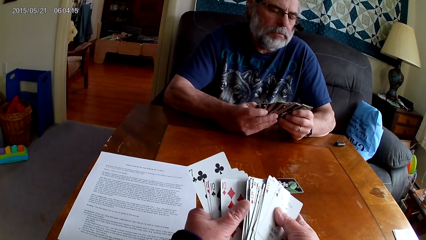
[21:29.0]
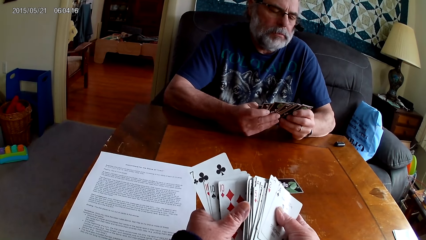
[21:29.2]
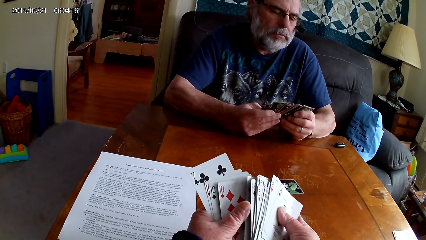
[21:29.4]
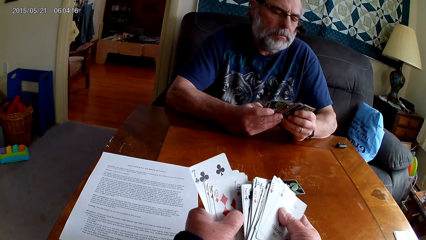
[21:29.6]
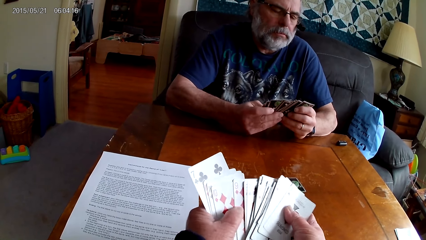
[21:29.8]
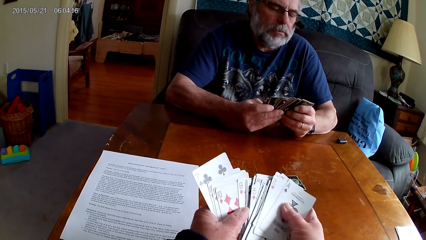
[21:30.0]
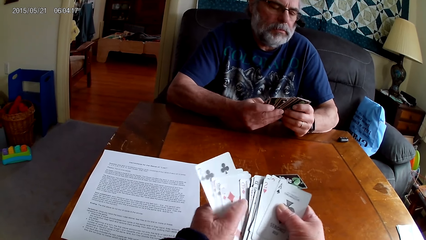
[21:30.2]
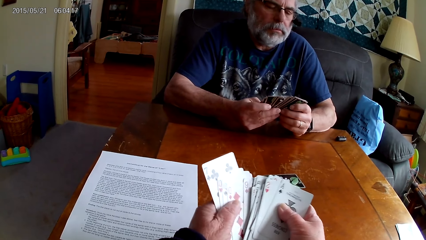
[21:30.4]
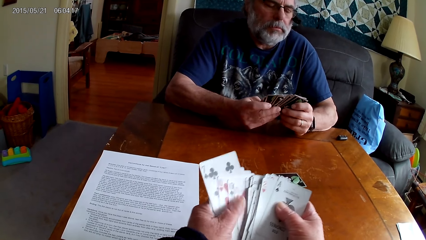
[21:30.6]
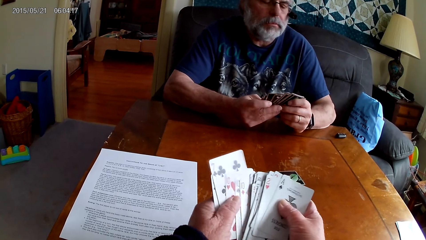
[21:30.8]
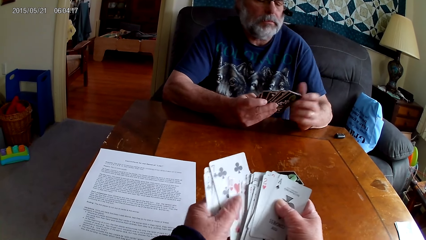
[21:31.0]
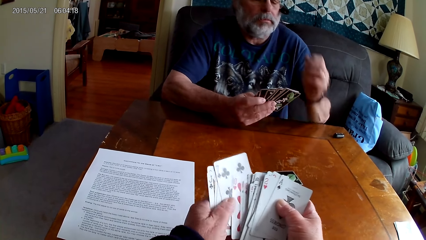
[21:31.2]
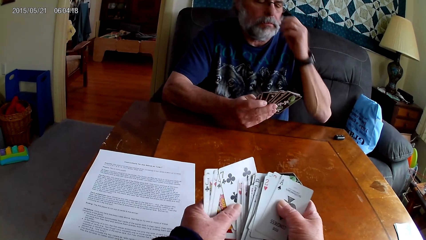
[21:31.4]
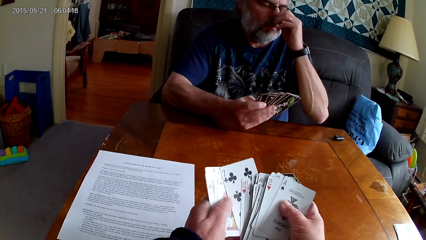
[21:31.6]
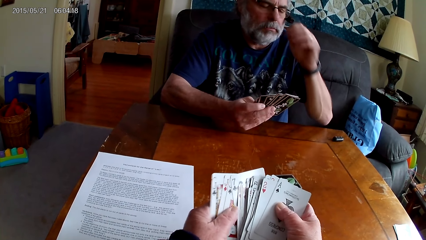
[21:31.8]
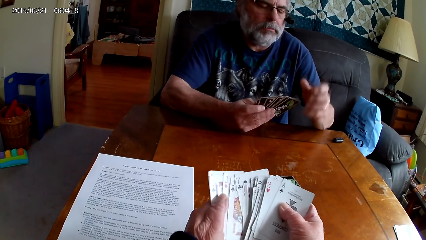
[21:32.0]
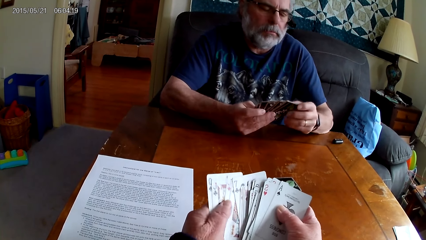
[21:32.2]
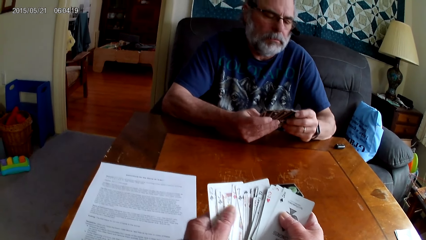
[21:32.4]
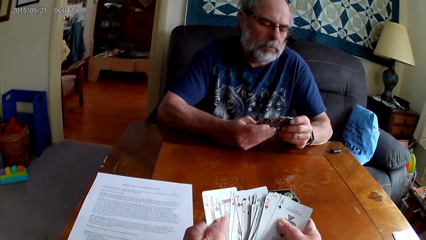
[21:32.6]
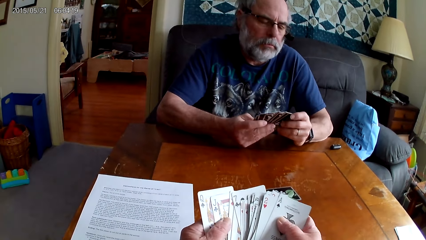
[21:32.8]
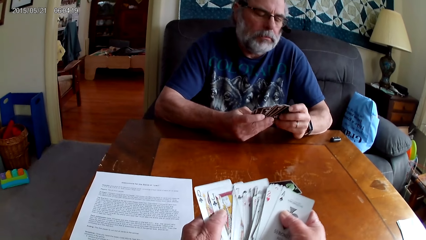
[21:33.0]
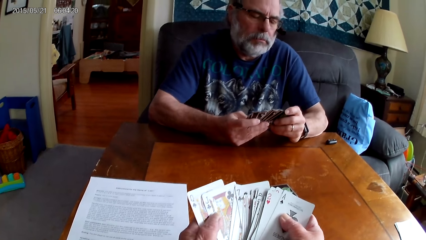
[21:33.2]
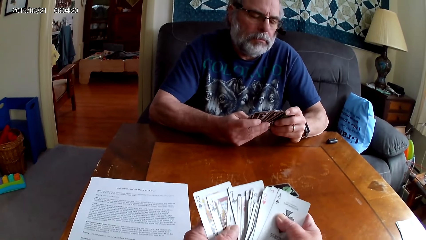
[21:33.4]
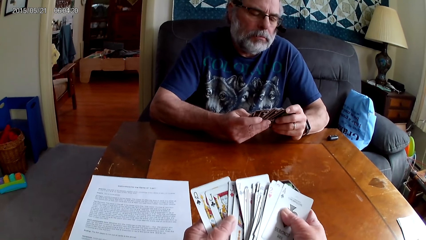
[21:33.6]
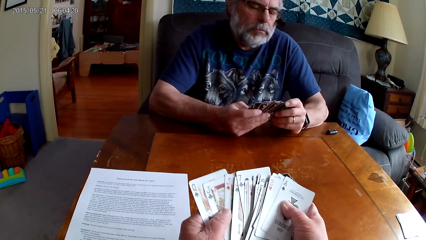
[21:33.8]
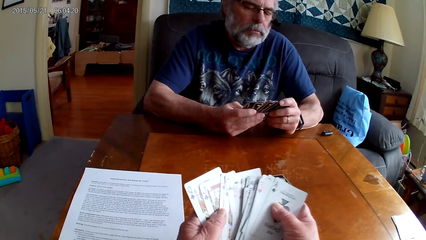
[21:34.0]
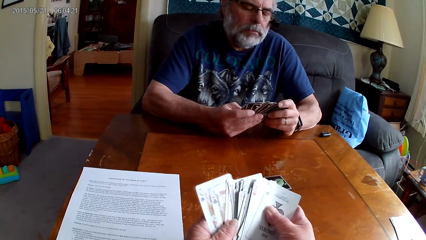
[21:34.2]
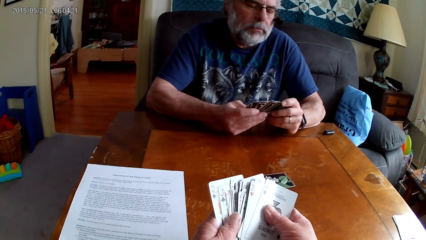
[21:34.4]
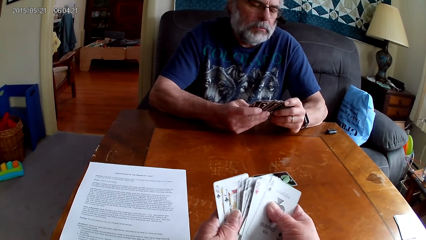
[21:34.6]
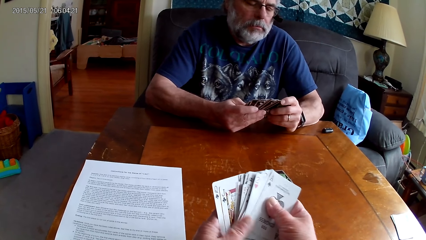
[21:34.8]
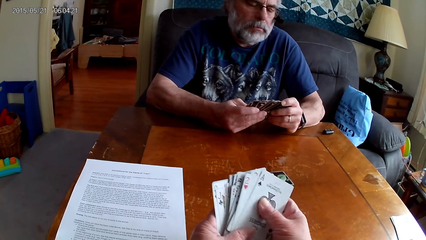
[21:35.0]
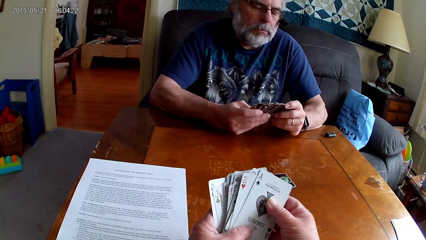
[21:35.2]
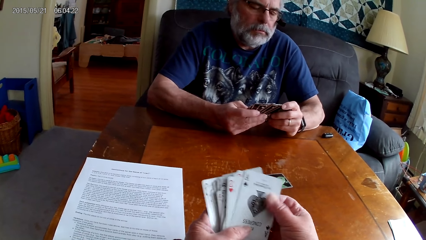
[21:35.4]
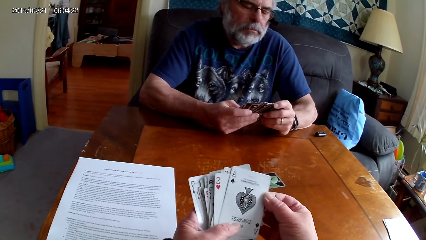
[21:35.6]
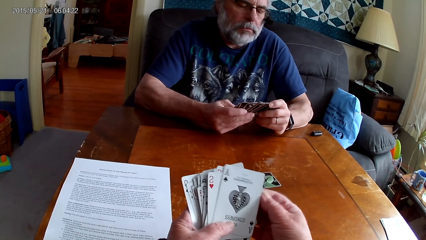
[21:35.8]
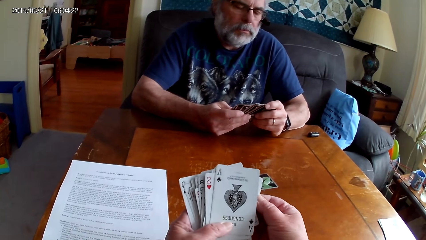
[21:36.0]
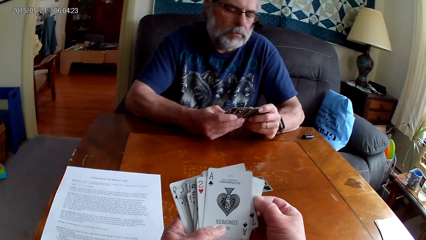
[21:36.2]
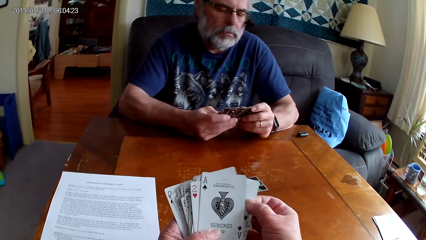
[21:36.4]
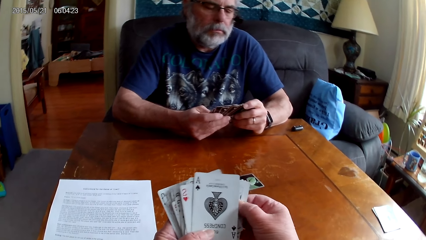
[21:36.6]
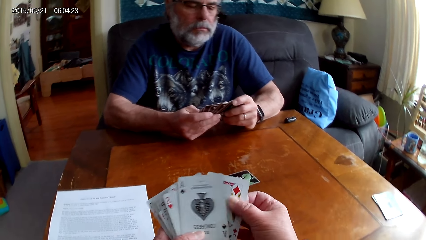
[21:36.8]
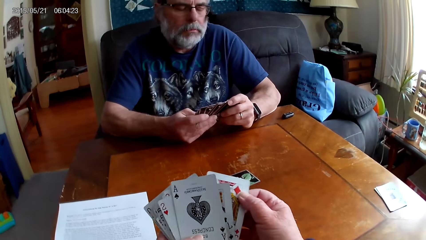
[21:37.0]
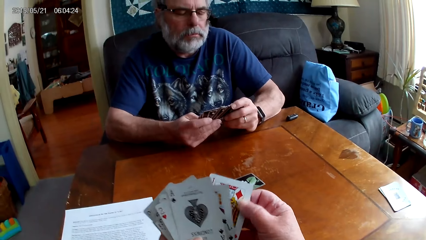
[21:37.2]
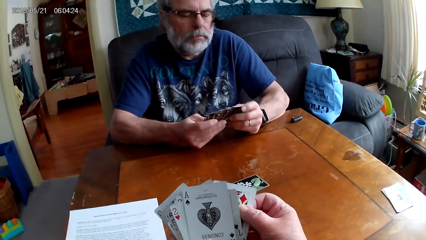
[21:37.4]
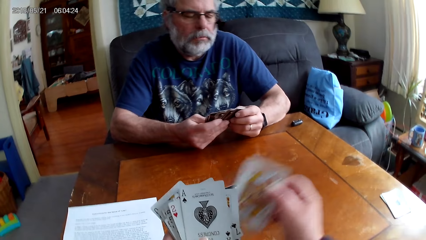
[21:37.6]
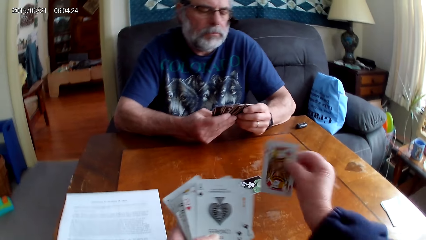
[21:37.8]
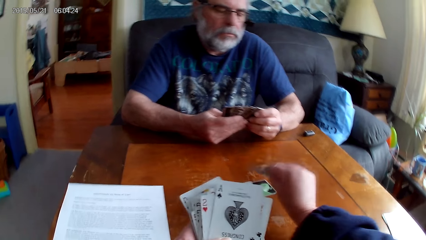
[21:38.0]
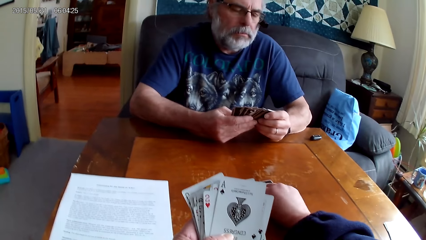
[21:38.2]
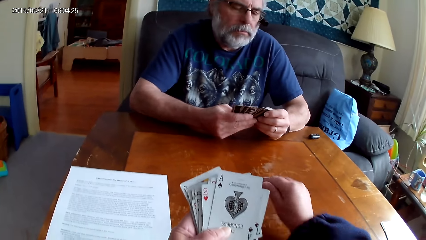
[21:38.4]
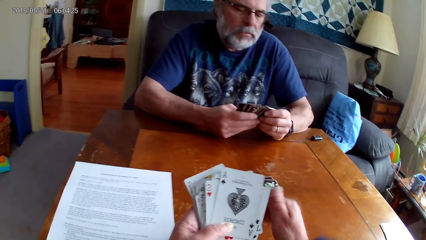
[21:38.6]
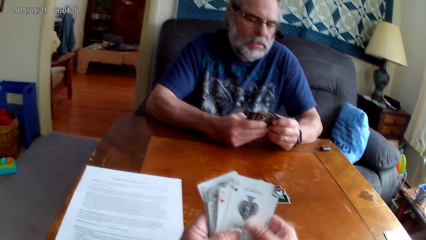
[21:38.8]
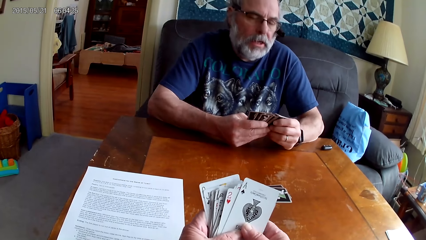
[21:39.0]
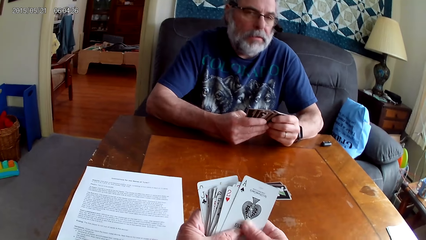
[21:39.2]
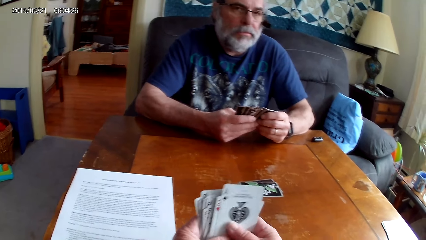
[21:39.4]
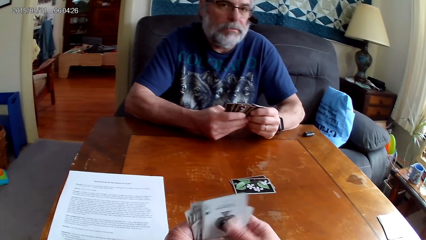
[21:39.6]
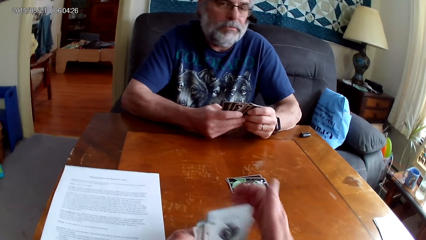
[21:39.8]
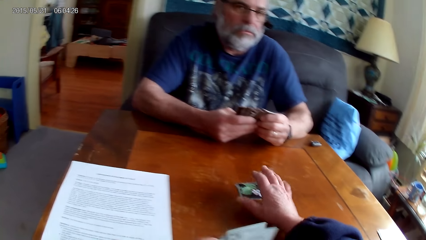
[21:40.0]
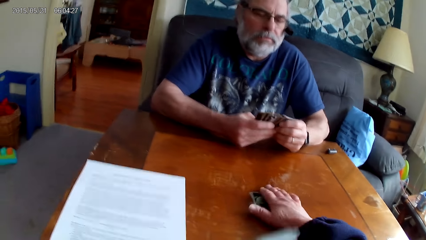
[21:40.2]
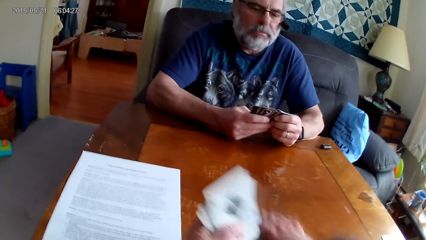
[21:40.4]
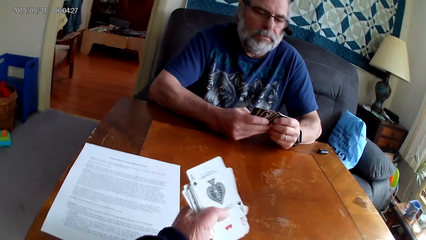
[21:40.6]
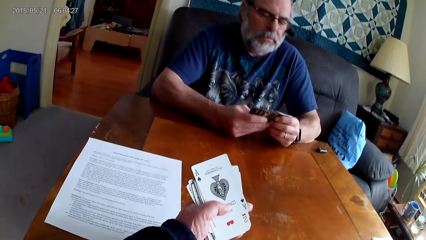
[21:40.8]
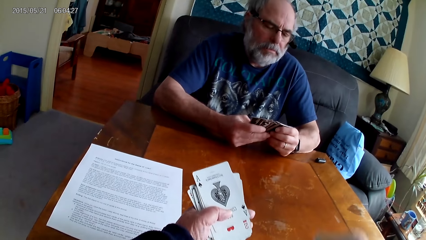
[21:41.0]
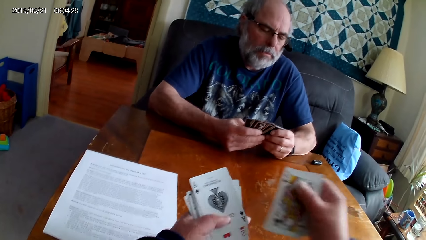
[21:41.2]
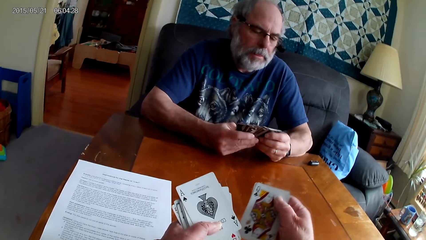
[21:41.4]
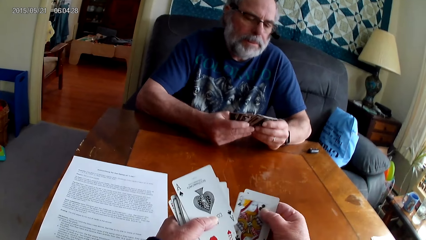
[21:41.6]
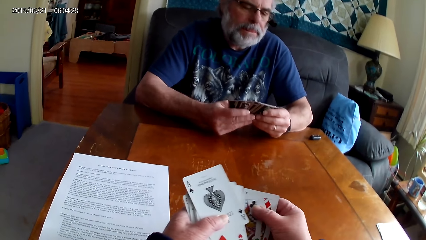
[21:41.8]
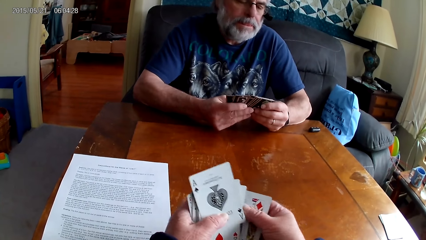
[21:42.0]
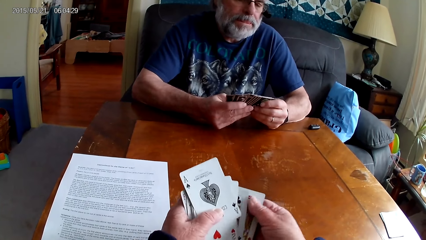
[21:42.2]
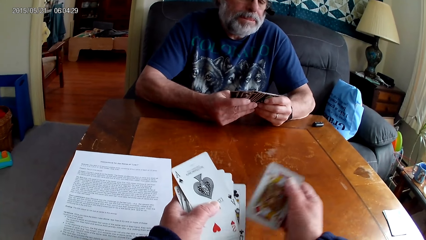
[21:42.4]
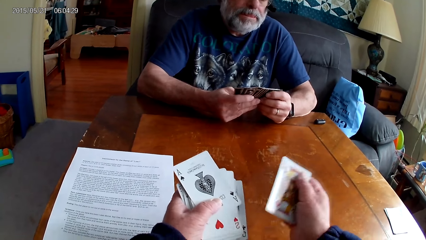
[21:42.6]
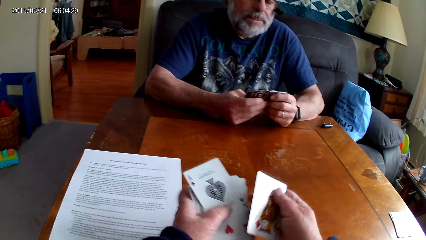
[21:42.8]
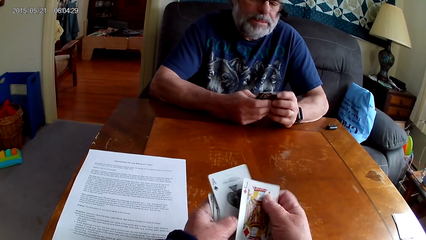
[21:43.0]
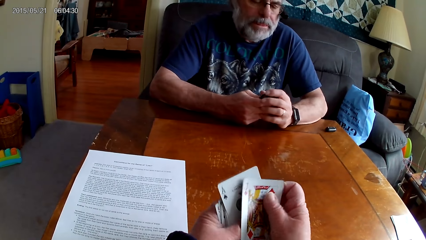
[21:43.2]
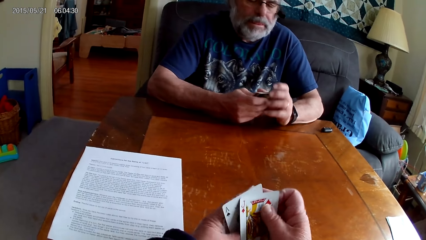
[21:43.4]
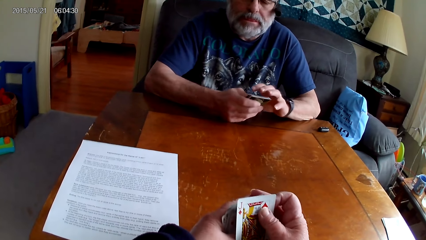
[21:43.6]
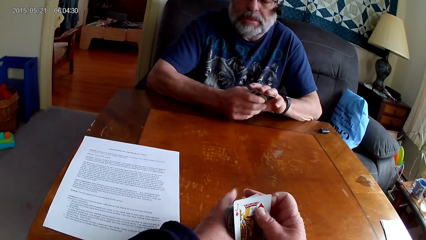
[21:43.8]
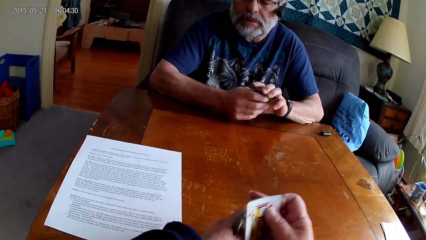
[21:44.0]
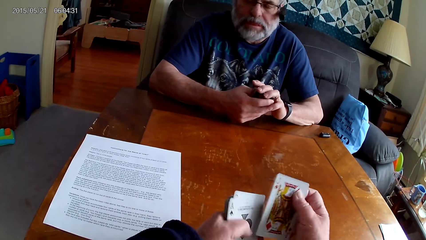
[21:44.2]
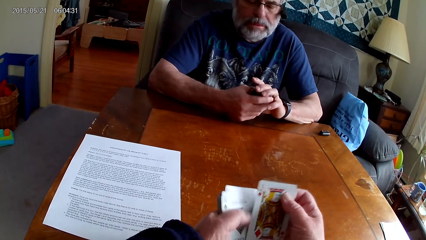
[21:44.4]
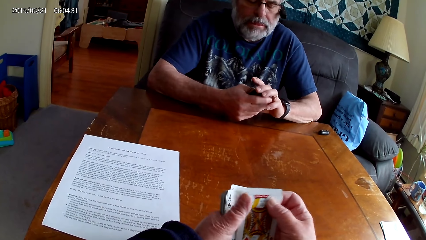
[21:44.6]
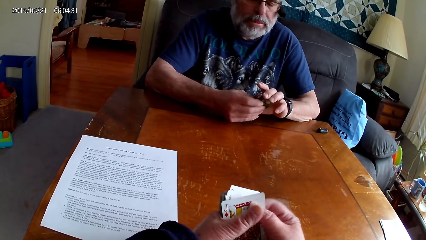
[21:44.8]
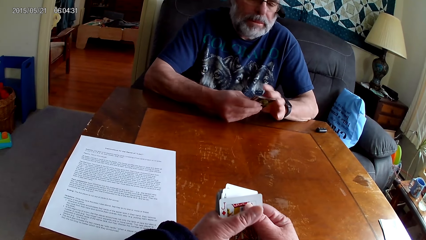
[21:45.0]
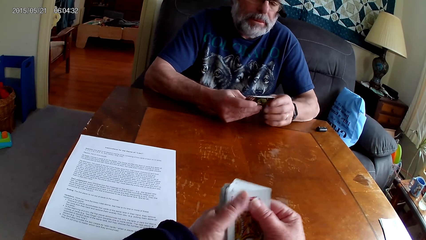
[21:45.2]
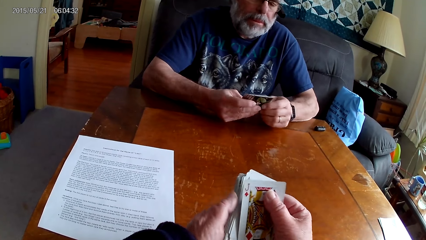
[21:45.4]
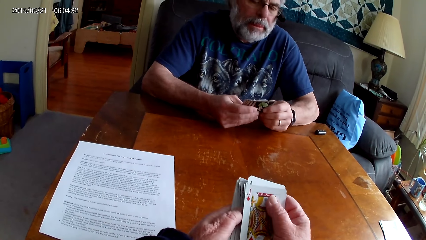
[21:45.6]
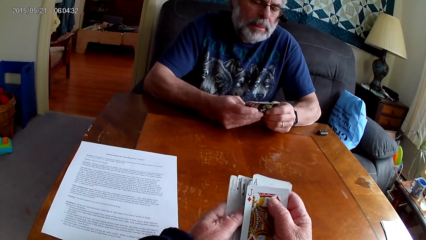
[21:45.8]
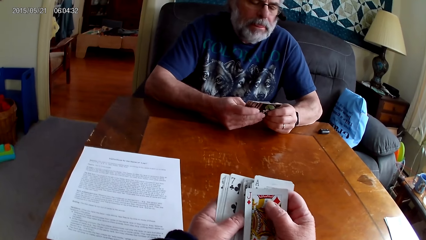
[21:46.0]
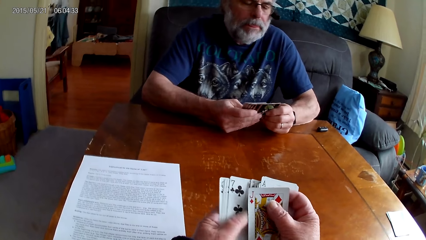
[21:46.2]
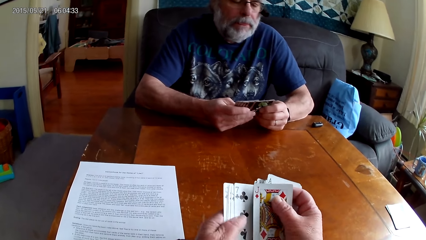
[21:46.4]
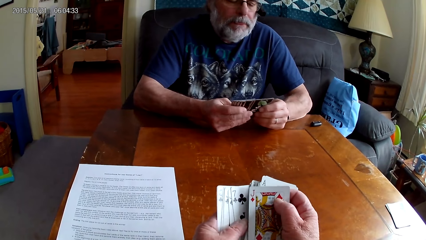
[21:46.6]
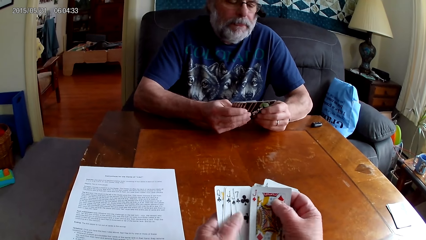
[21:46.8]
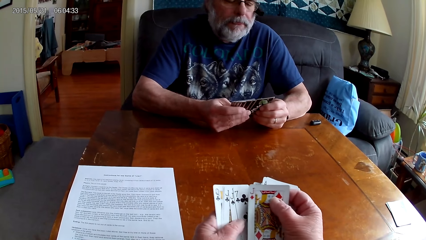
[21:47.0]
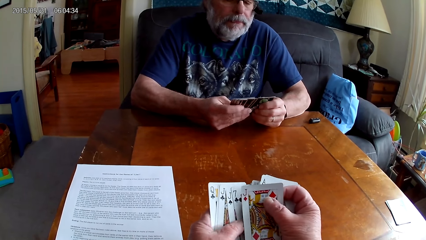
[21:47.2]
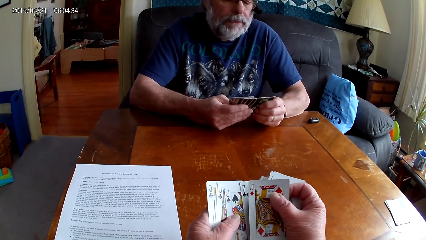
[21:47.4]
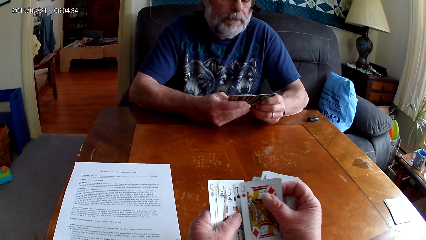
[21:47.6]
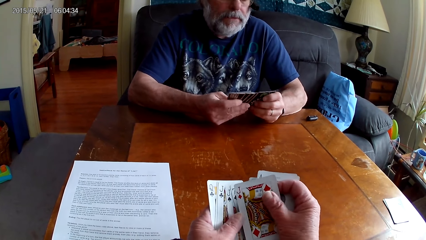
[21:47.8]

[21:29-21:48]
A person itches his nose. The camera wearer arranges cards. They put a card on the table. They pick cards from the table. They arrange cards.
